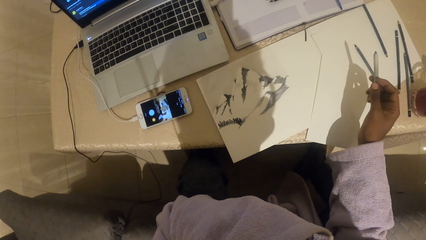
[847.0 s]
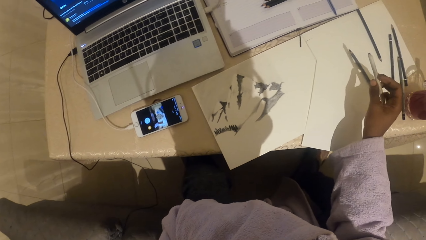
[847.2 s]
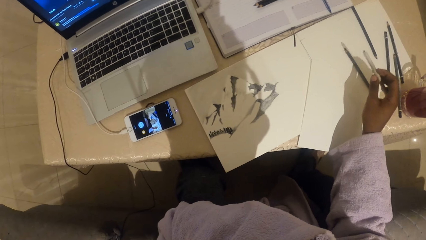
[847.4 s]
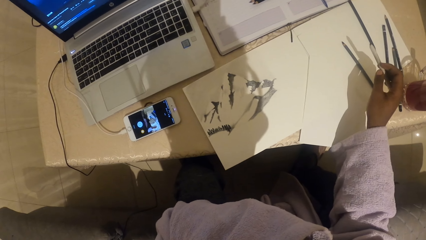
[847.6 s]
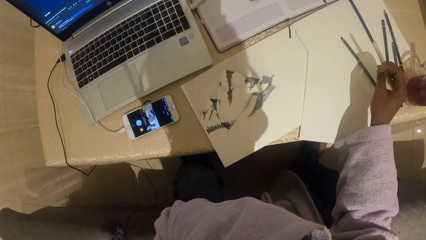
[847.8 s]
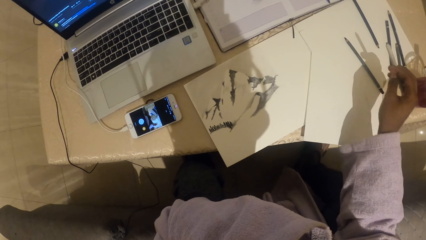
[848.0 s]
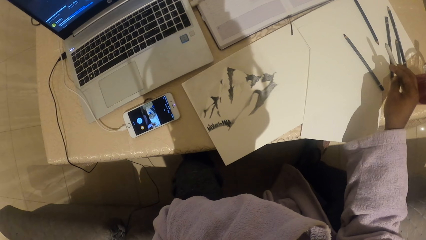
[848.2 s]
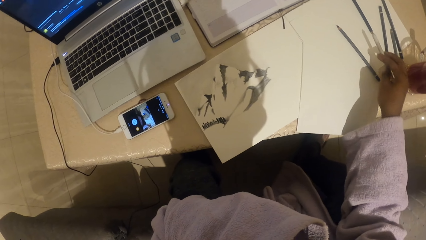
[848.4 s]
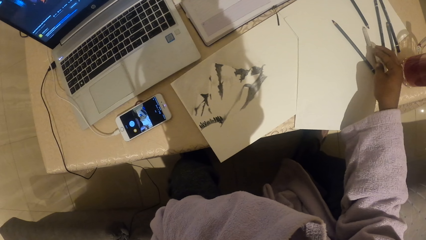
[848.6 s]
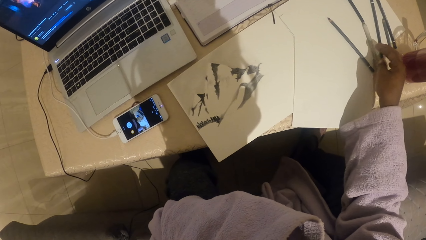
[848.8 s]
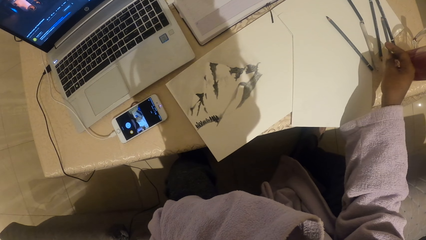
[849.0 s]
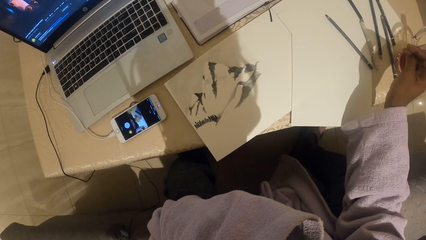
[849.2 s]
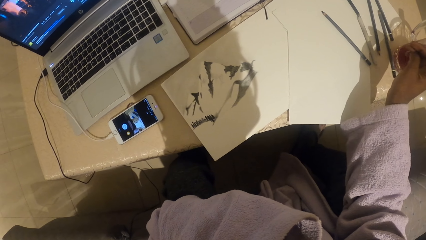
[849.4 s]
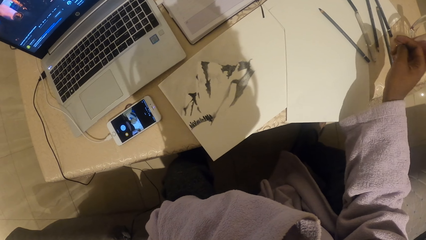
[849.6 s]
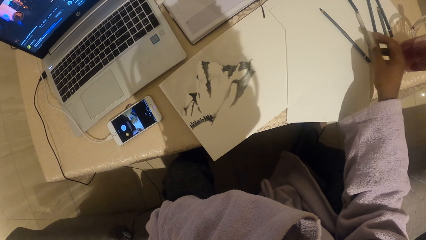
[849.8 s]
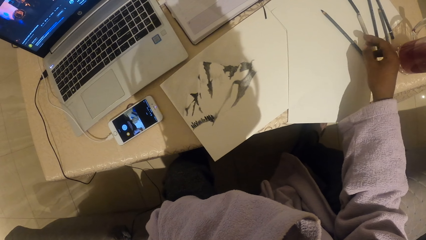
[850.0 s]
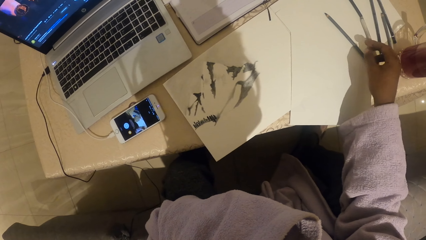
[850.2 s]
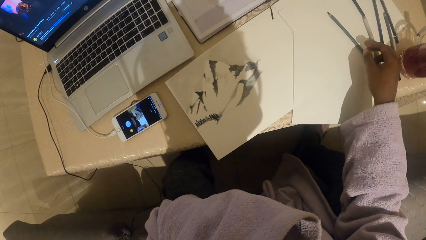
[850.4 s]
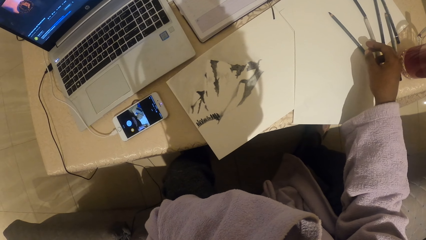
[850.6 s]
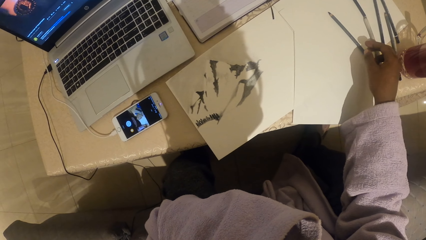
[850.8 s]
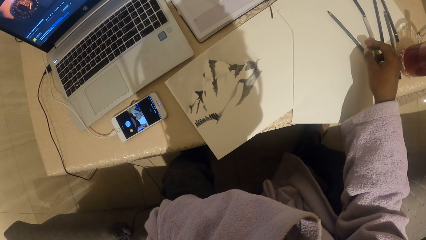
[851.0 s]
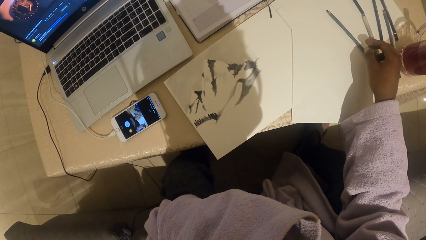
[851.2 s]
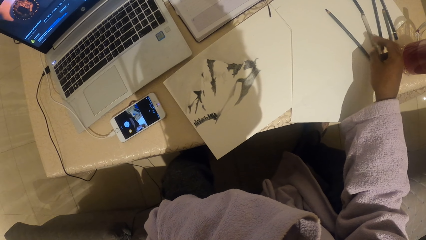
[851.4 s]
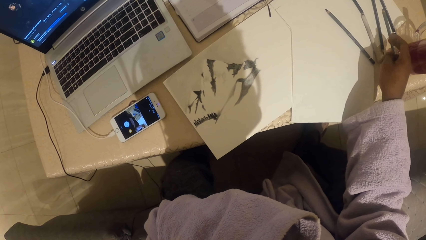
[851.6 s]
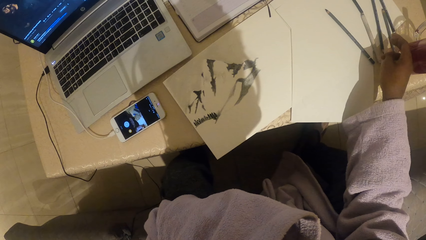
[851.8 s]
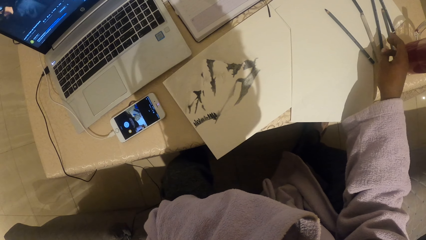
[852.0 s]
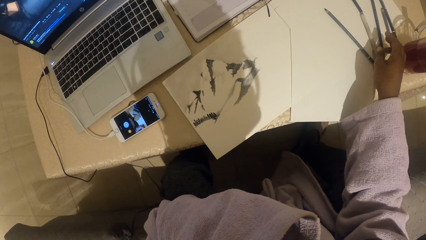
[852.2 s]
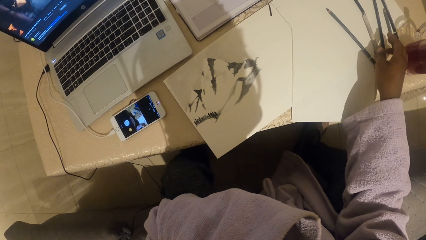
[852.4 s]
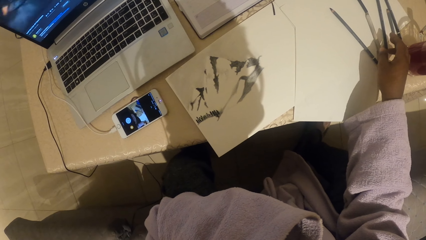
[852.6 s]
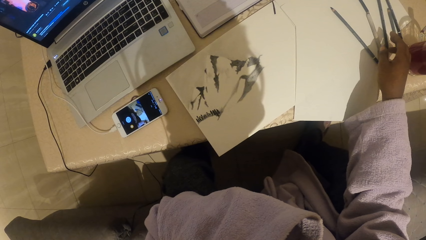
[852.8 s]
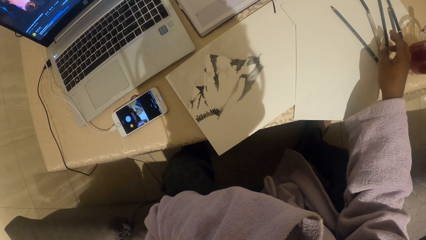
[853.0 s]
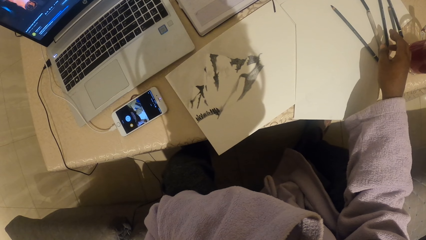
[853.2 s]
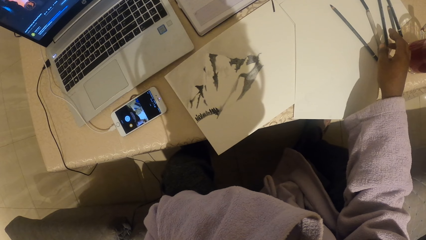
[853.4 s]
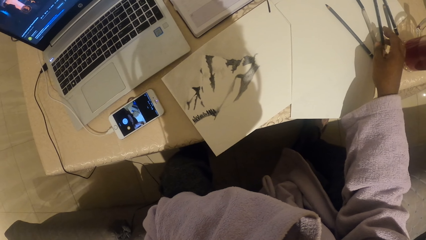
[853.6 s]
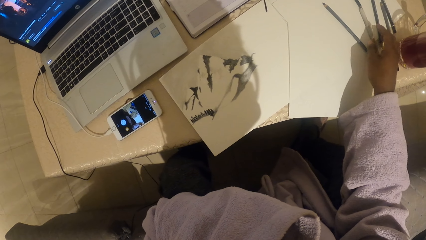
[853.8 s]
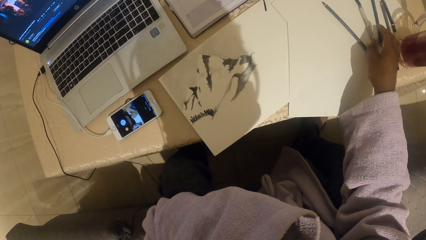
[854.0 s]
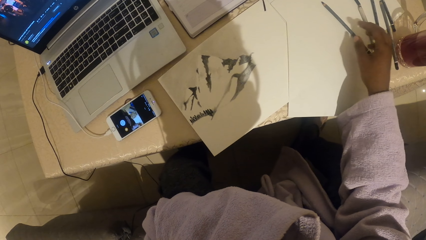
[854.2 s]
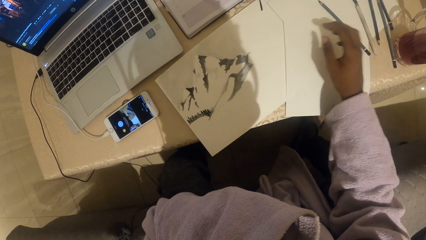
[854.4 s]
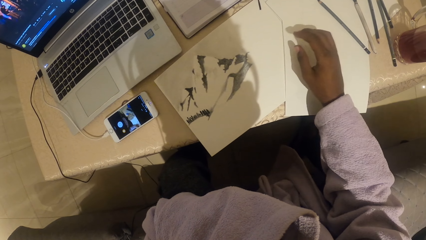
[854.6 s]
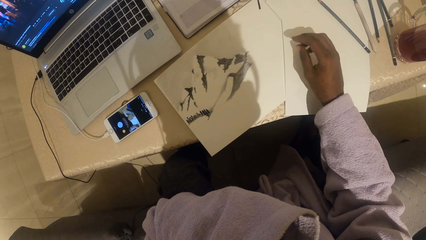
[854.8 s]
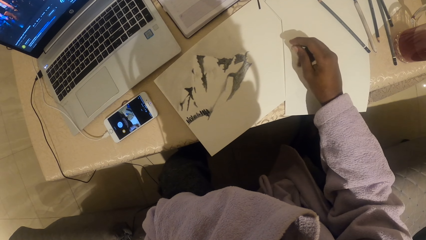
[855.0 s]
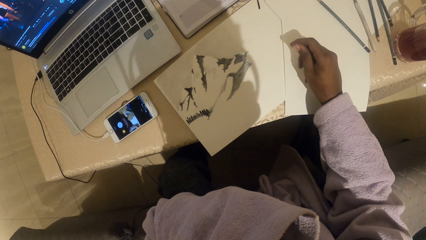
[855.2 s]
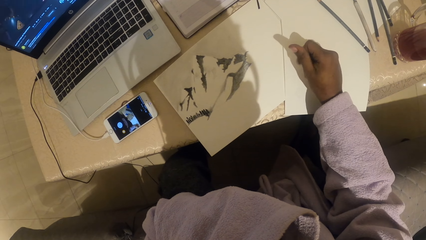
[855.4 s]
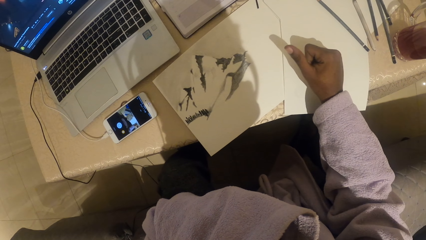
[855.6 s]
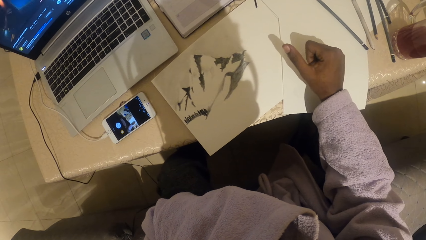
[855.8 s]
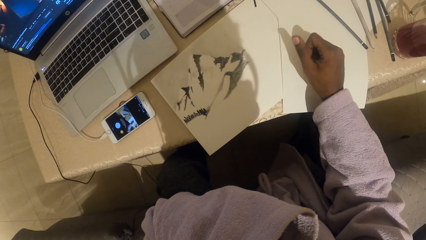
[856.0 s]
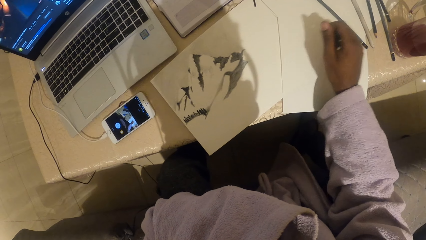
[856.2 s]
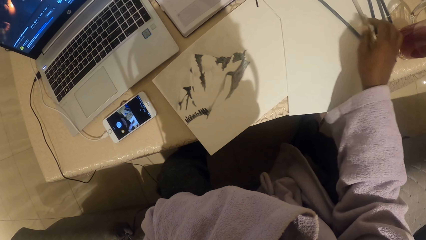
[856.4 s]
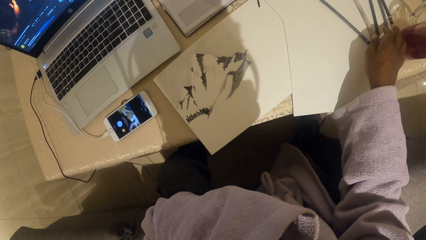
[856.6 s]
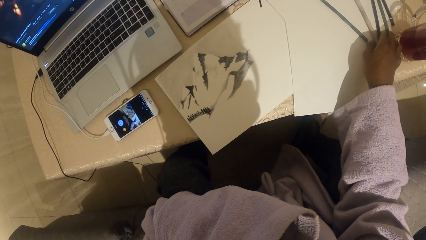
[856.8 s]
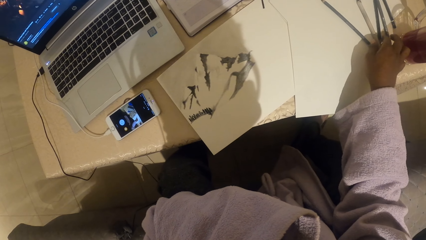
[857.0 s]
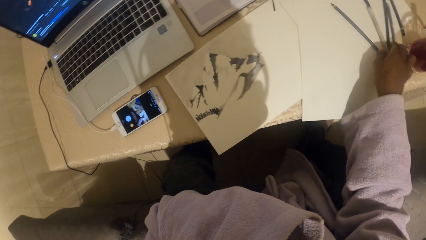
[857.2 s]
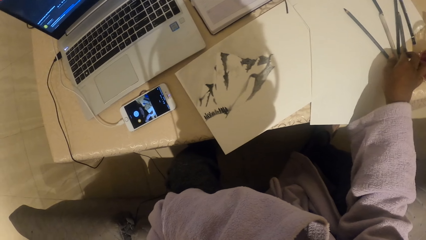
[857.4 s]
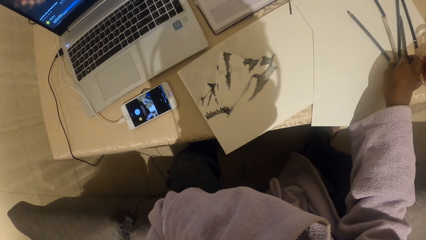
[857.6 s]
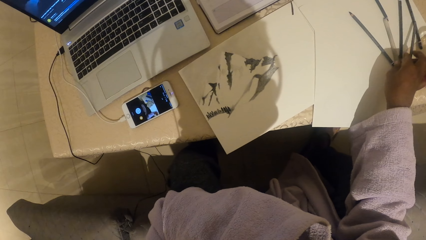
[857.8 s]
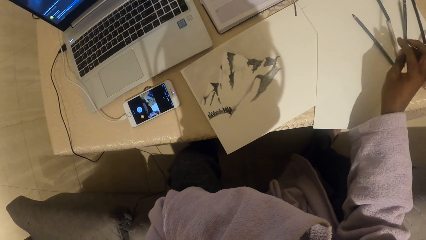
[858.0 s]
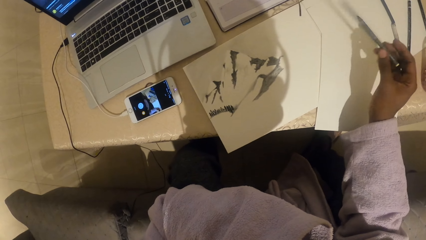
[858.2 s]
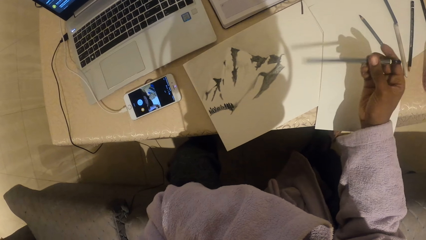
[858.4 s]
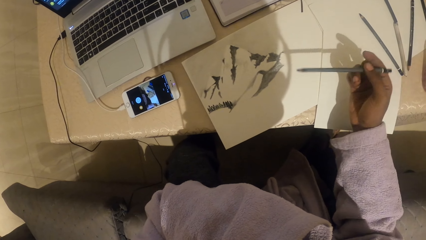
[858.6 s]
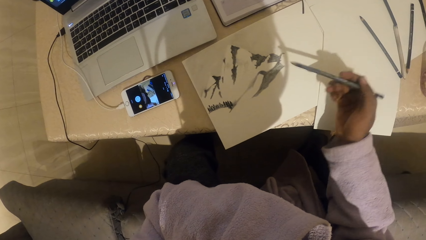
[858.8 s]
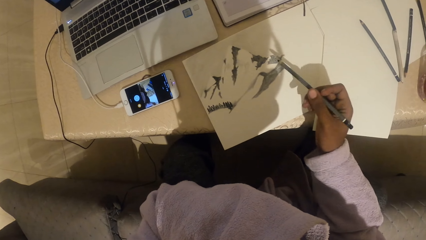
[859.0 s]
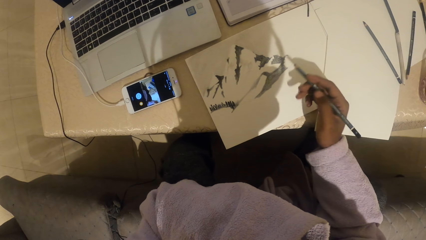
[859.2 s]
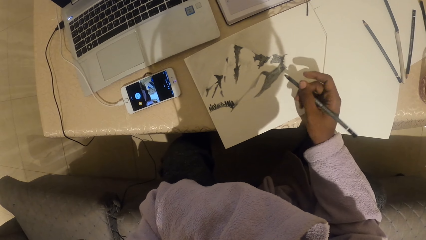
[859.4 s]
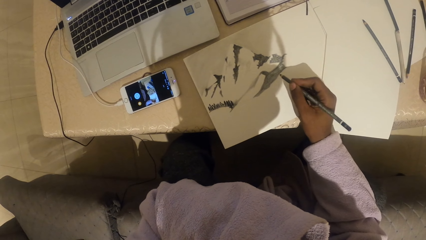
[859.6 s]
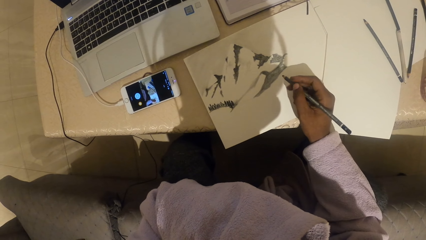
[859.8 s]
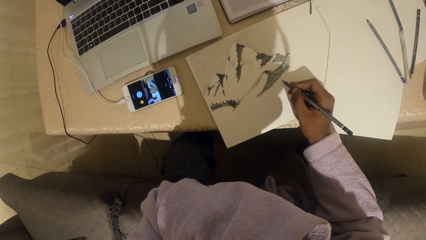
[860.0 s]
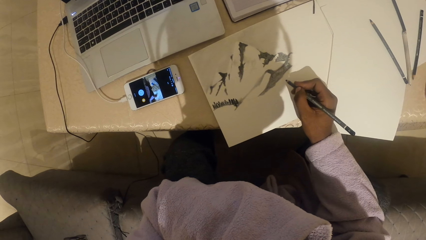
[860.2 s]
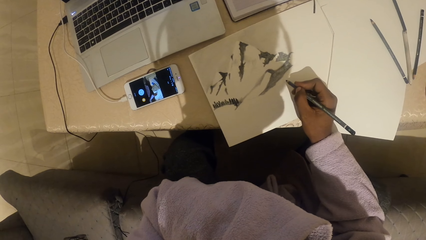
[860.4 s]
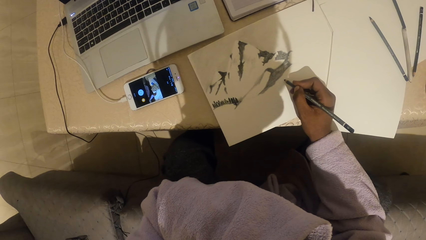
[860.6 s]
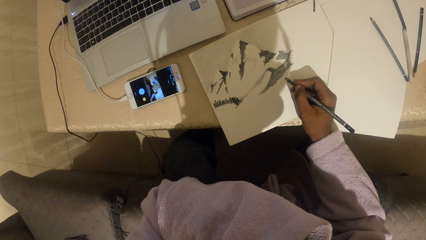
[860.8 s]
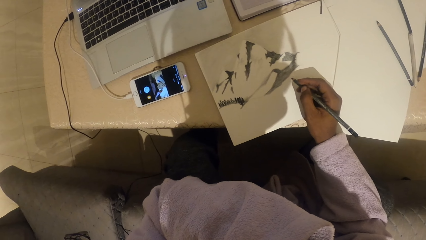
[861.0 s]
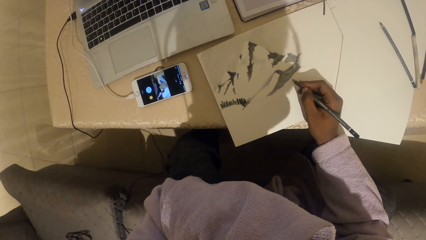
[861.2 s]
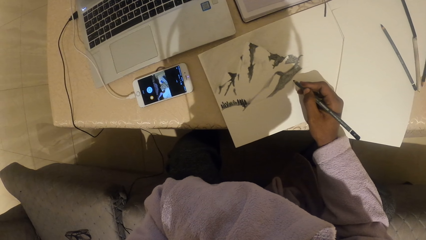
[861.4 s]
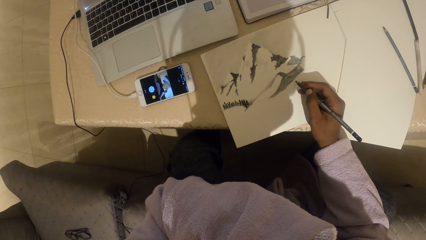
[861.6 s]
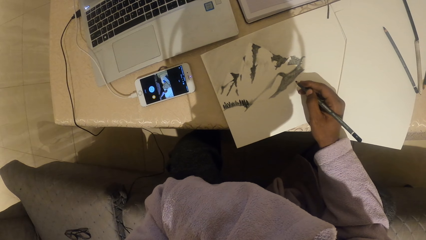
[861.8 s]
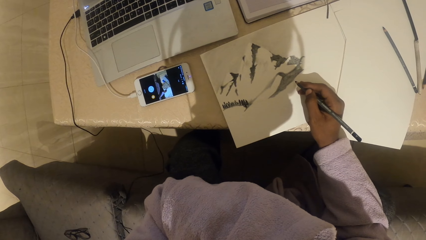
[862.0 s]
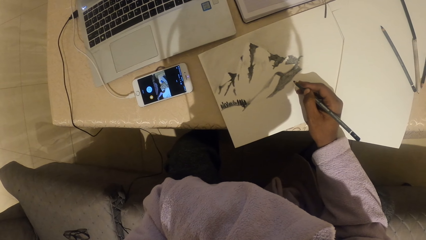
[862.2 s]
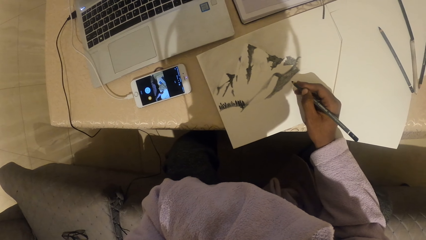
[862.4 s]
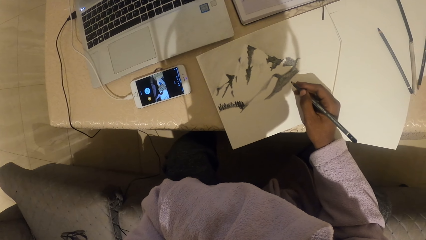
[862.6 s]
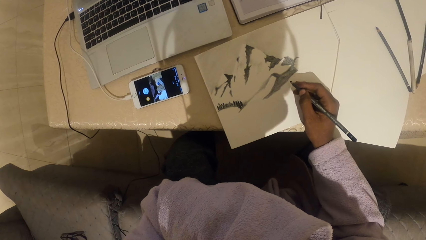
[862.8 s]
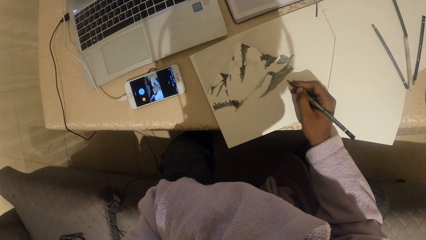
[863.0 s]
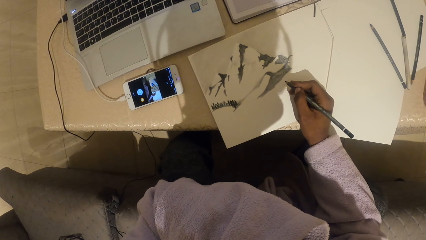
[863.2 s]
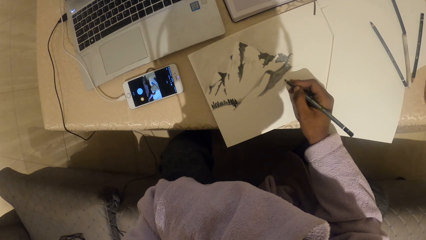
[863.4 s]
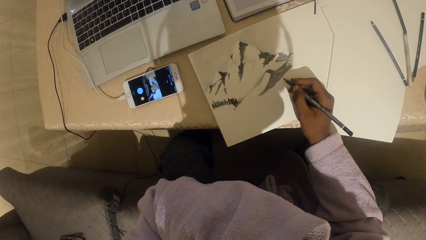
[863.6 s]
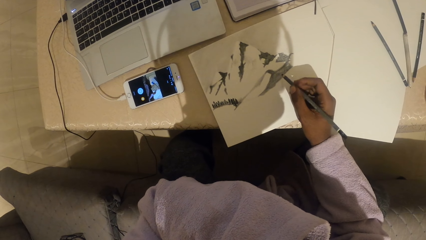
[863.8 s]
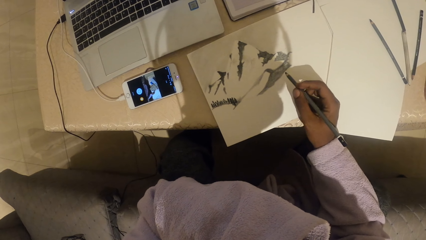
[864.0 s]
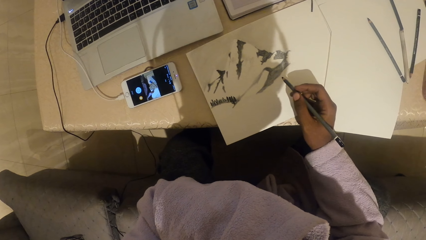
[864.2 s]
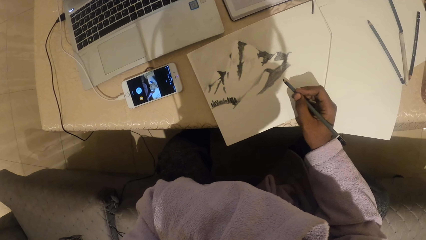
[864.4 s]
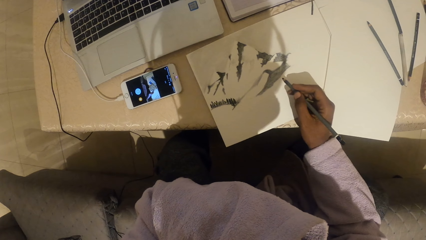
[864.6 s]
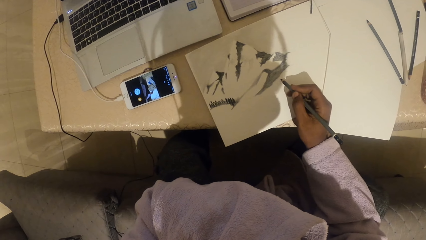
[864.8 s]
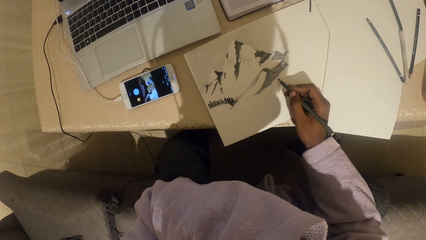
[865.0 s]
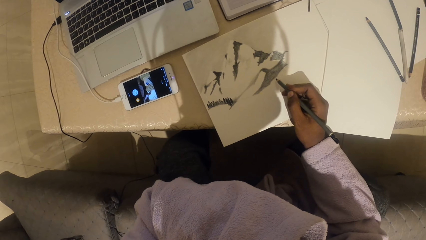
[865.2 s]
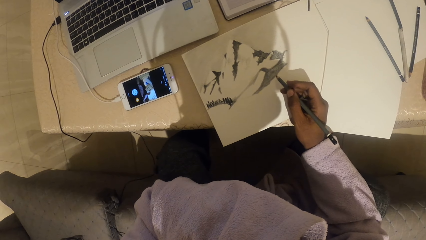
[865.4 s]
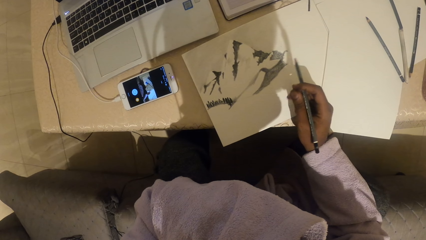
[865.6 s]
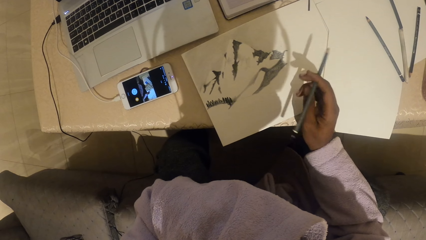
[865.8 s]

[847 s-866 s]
The camera wearer puts the pencil on the white paper. They look at the art. They pick up the pencil from the table.
